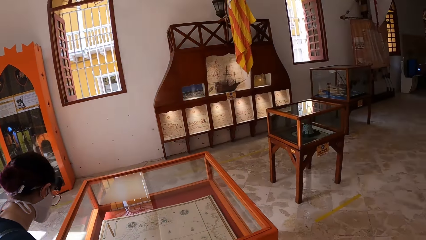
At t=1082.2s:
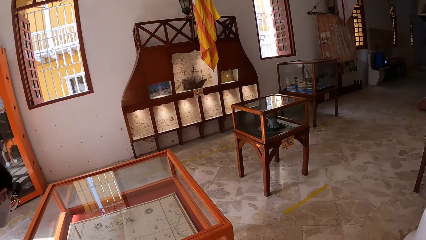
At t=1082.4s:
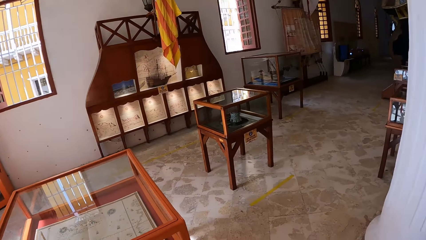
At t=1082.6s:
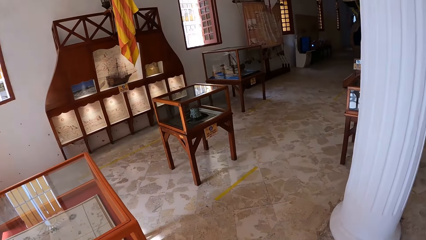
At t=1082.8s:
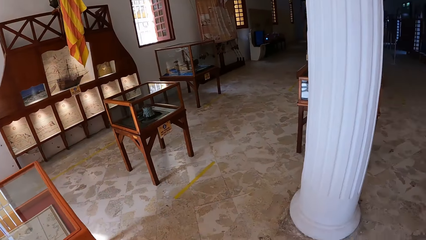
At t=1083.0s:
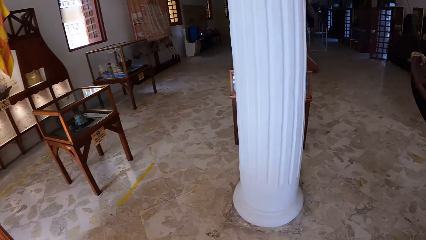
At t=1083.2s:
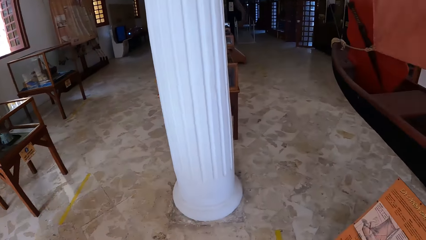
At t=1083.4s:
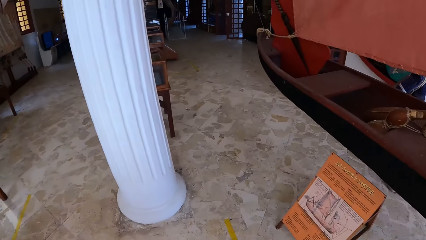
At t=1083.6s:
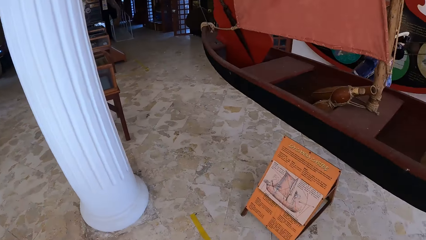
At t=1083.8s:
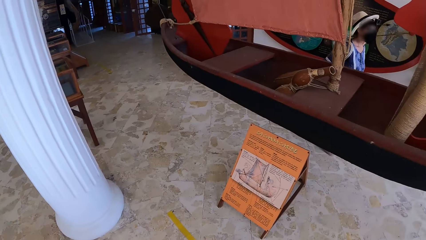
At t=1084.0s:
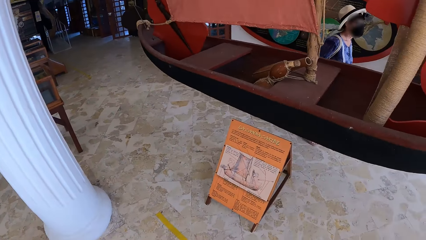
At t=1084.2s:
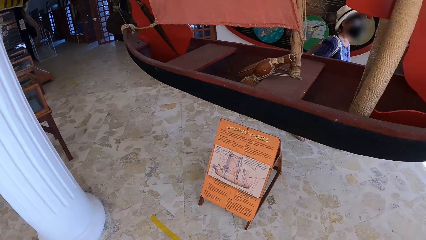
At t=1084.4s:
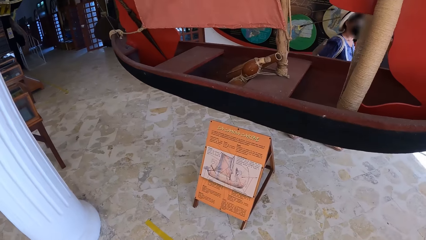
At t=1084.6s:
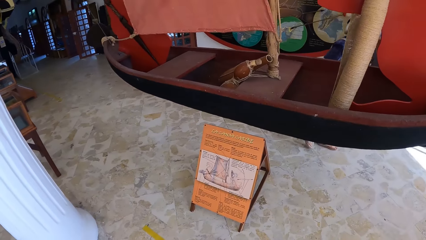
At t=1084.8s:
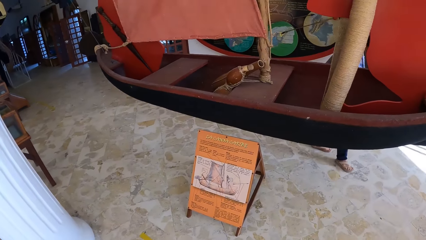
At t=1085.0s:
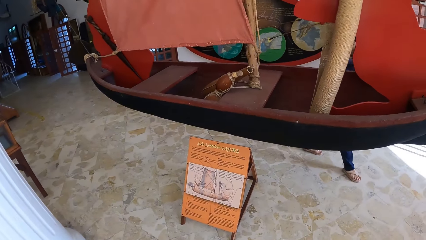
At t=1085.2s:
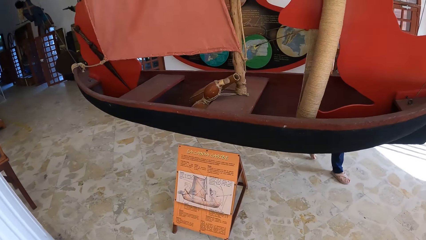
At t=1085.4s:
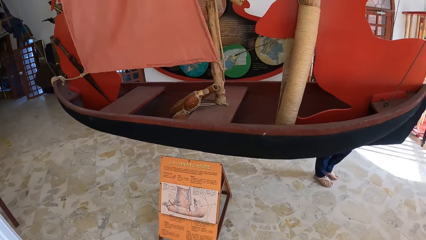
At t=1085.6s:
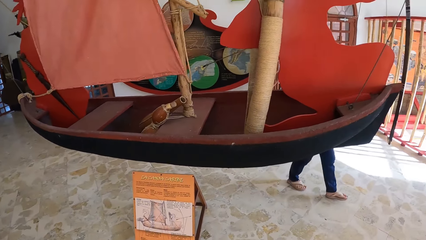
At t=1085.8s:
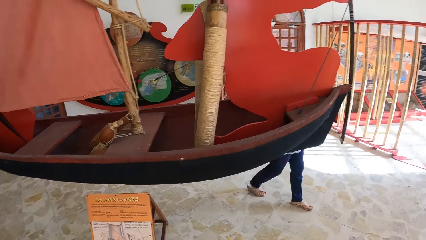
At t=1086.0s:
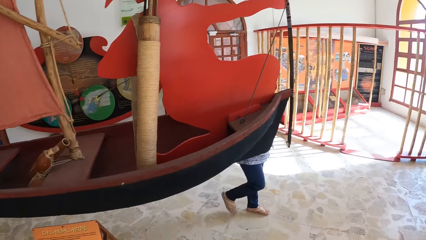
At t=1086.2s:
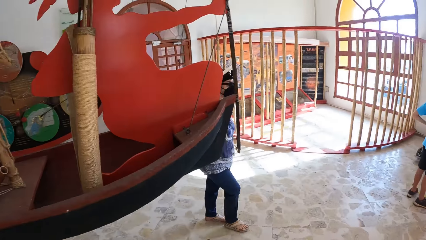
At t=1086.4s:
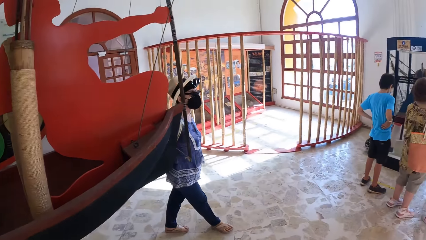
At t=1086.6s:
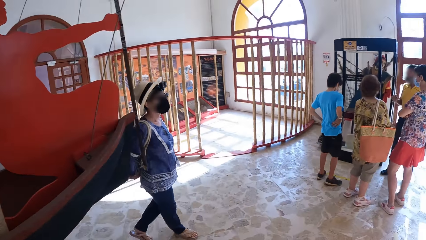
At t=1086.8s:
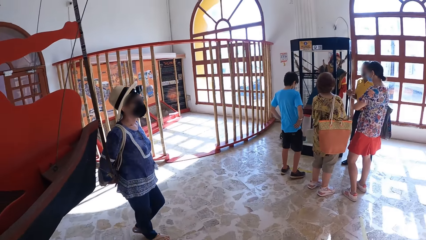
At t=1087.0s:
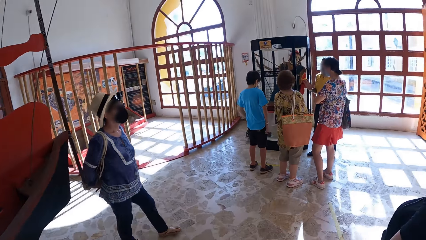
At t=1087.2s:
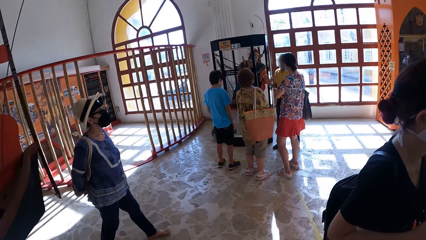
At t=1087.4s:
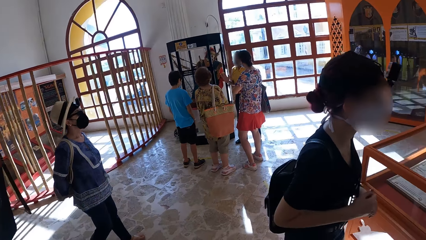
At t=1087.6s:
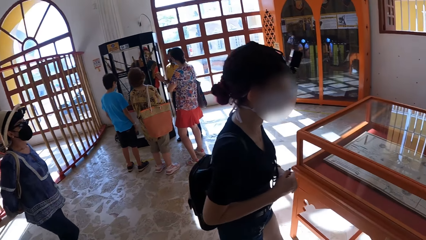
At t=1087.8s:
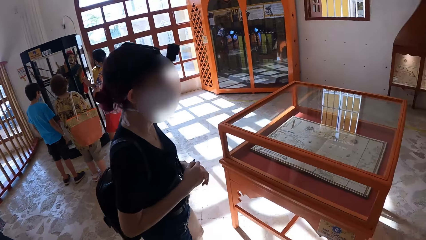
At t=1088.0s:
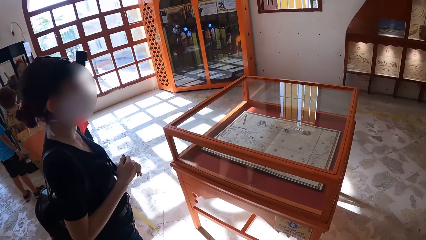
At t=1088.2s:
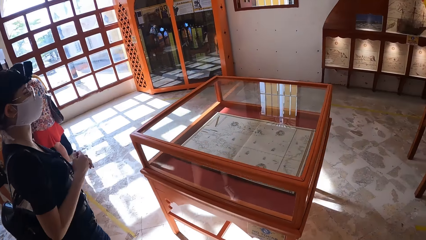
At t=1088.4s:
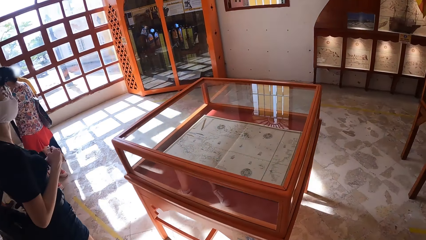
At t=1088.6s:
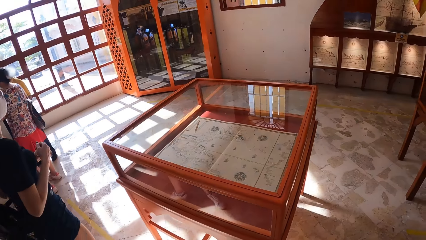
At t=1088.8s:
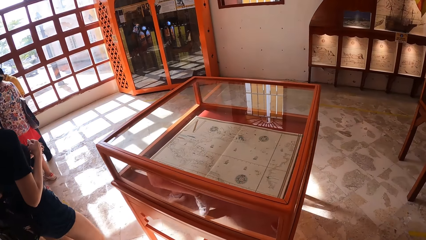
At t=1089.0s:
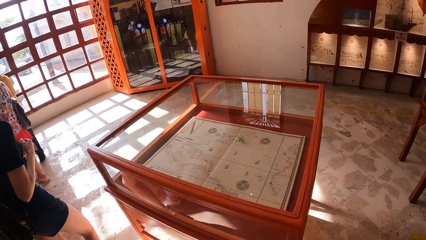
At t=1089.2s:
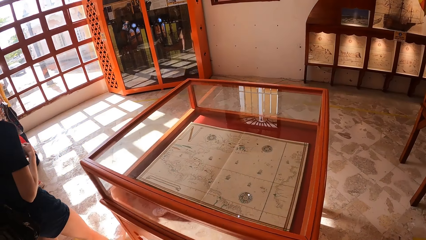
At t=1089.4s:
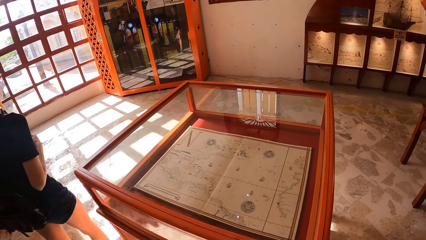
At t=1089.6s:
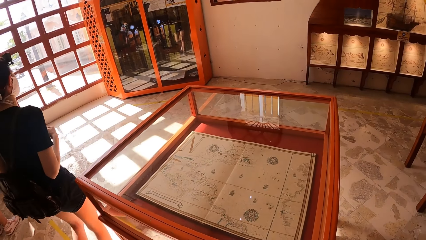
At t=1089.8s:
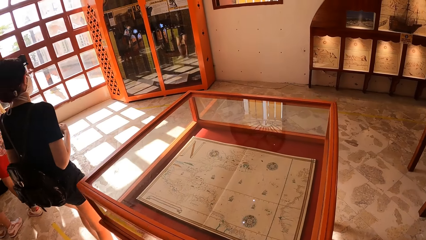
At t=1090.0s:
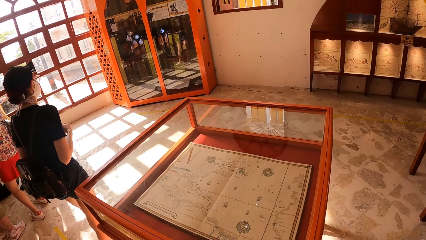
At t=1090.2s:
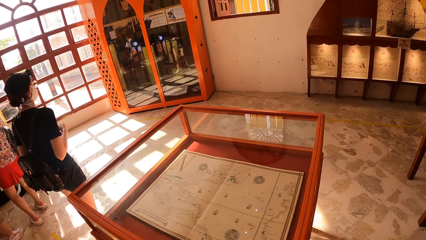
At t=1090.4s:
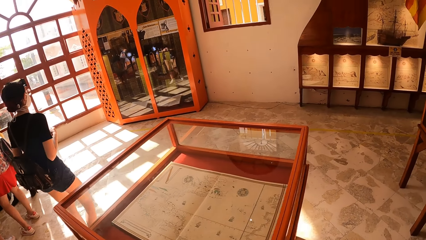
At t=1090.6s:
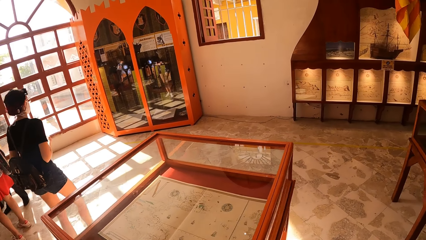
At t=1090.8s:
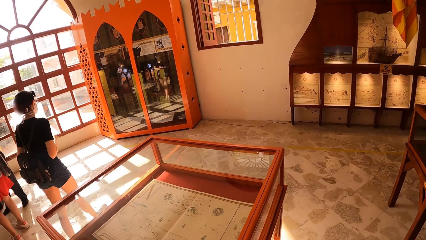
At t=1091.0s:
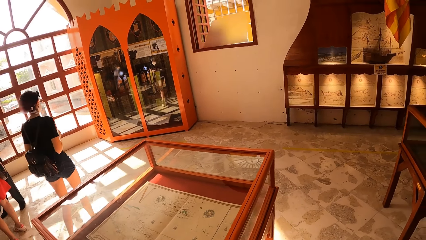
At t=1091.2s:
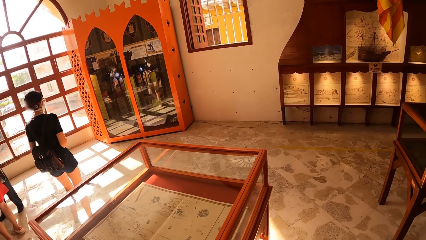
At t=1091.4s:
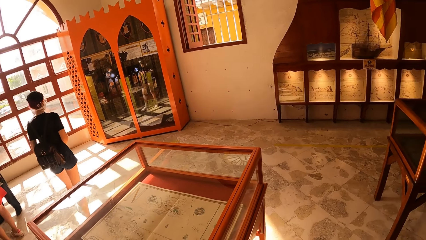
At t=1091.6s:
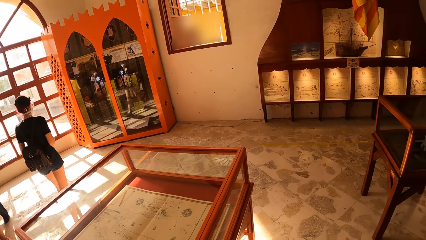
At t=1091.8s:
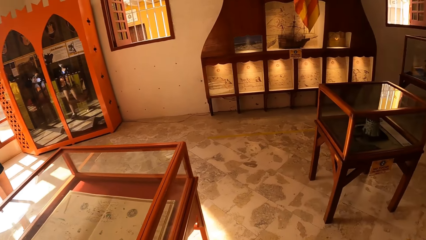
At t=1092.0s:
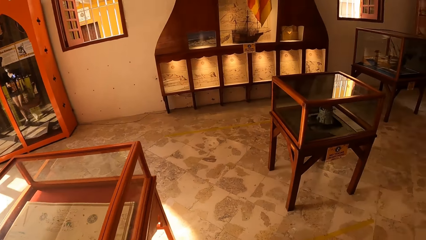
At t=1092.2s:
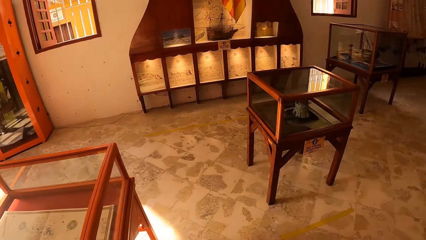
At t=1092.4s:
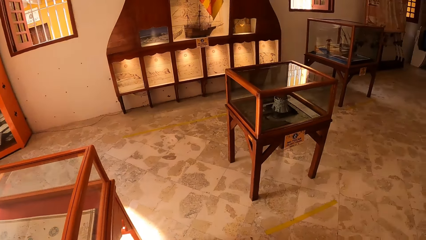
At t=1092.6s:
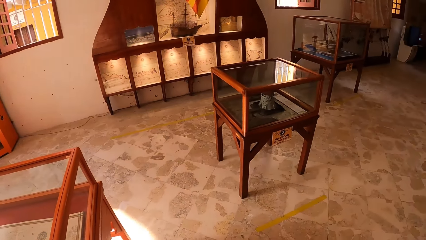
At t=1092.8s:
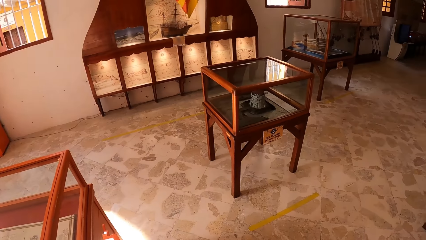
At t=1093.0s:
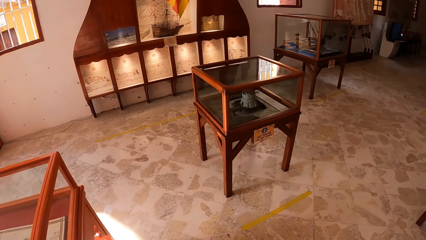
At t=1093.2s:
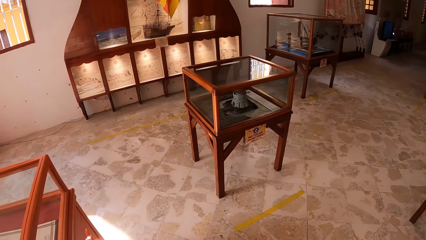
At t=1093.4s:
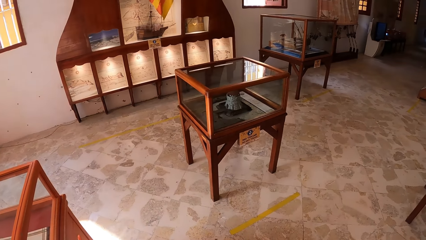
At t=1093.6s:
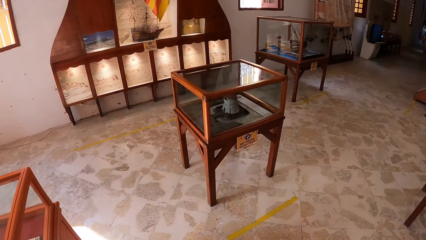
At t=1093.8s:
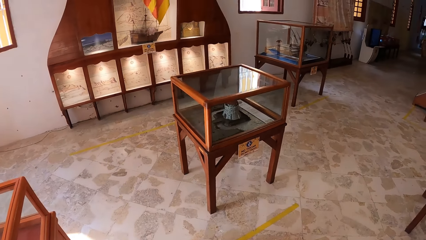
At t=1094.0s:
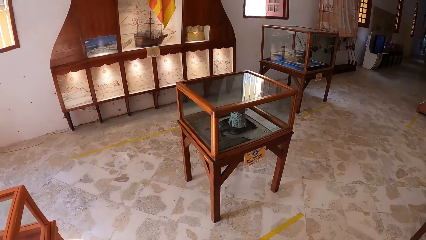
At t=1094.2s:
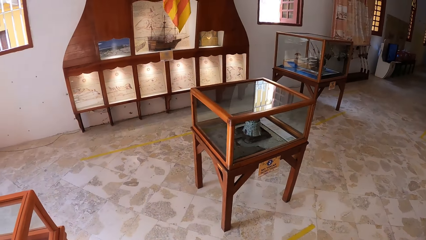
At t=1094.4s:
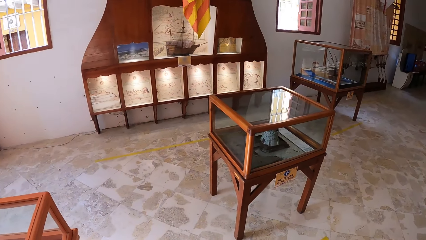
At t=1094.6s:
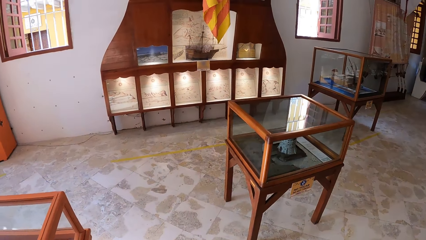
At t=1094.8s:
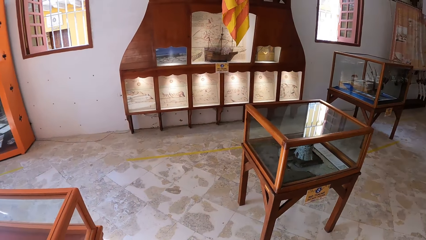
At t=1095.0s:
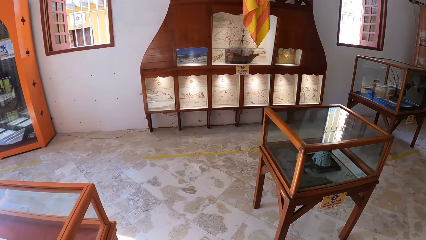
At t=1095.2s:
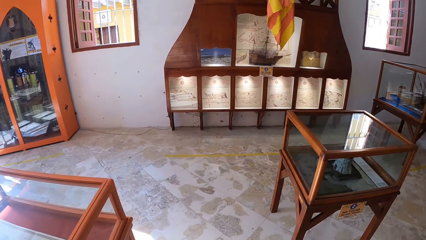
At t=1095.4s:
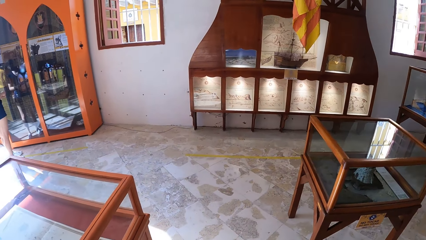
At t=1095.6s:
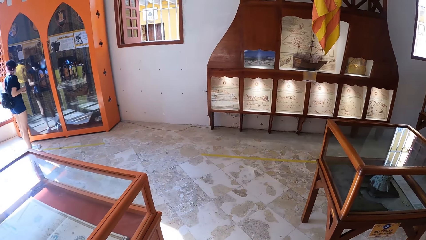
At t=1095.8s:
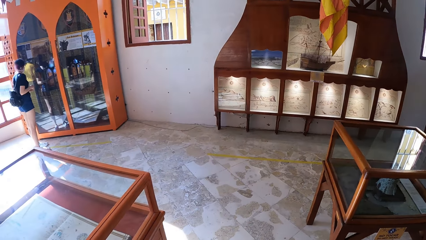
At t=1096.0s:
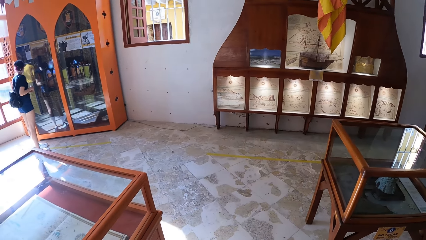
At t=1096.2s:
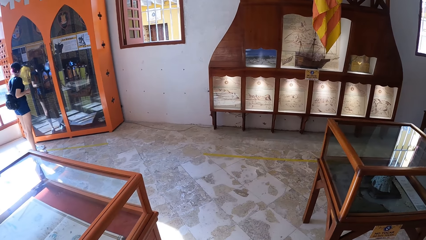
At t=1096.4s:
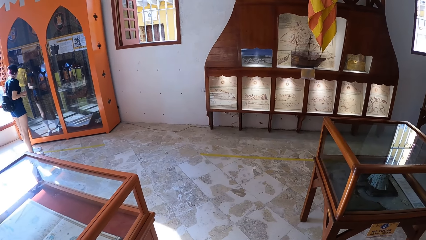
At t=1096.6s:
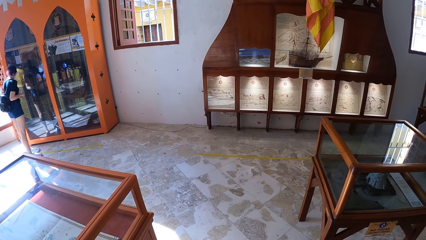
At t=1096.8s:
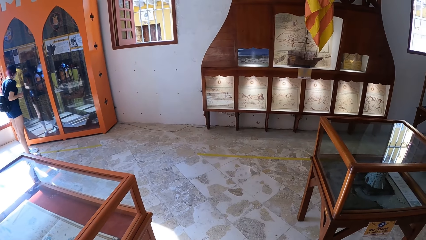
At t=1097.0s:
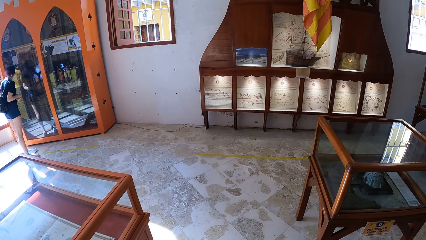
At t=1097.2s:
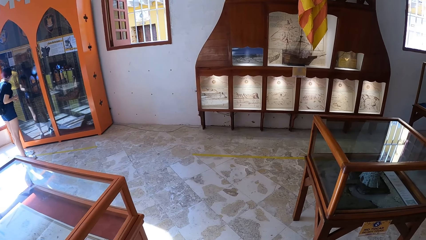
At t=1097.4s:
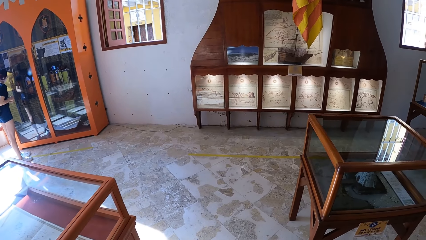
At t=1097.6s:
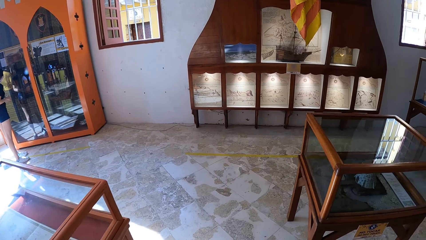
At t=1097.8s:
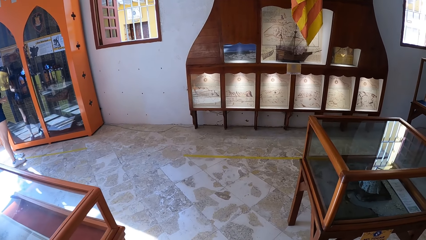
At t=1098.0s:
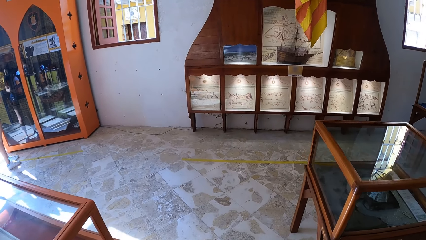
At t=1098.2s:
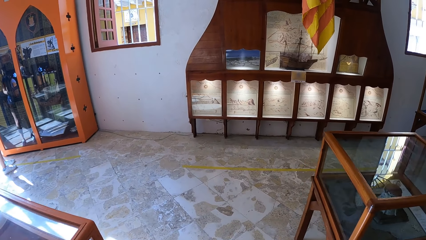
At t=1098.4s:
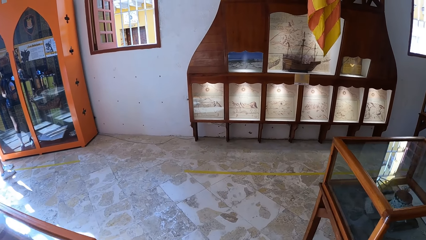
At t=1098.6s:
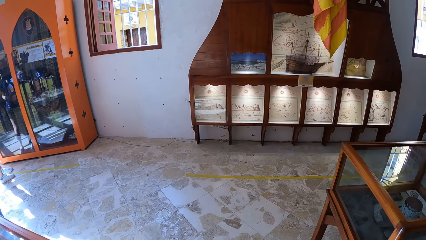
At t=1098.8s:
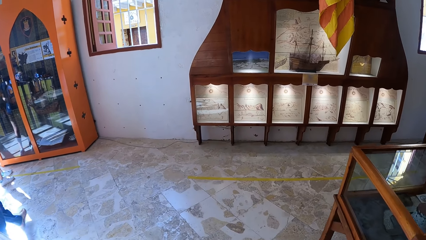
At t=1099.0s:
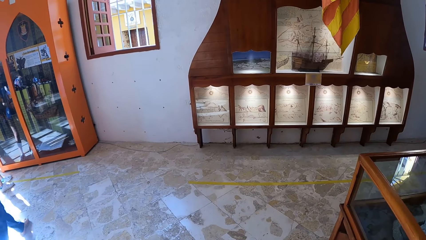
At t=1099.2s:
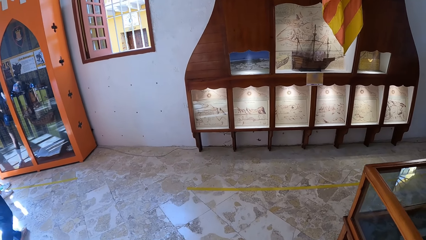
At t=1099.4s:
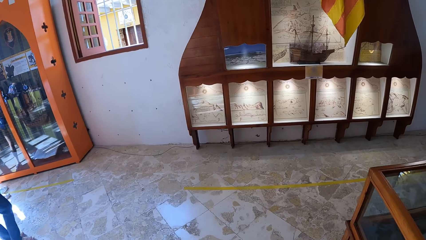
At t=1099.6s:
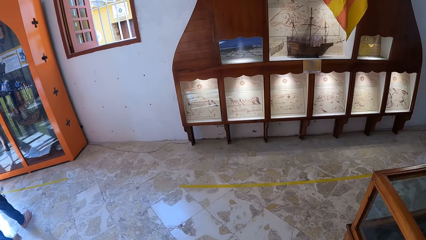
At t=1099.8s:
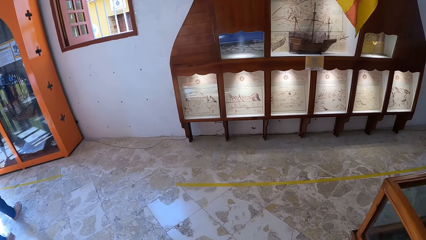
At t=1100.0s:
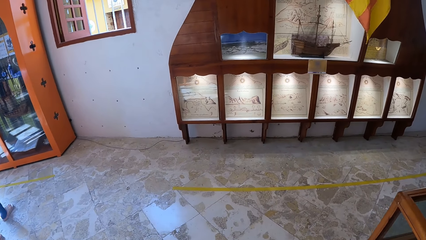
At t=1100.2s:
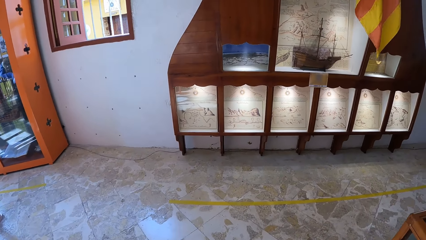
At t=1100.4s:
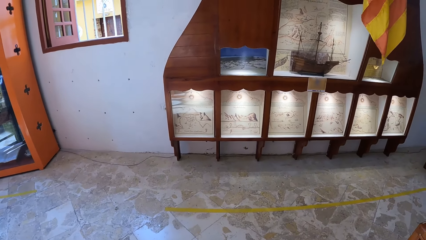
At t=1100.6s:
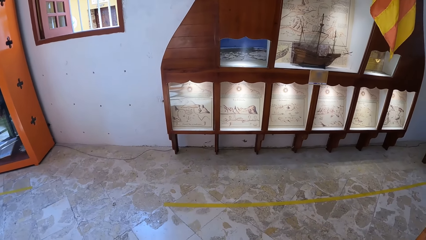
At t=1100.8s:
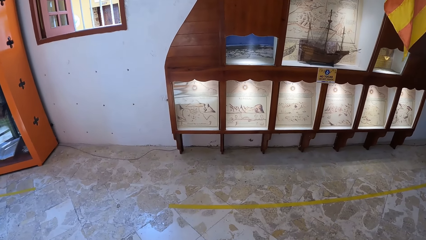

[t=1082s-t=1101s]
The camera wearer walks around the room. A woman walks past a canoe. Another woman walks towards a shelf. The camera wearer looks around the room. A third woman looks at artworks in the exhibition glass. The camera wearer looks around. The first woman walks towards the third woman in front of the exhibition glass.
